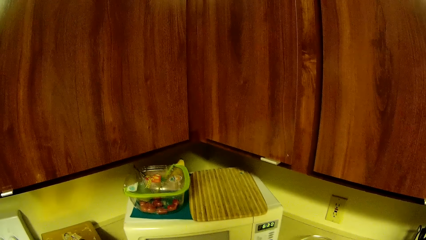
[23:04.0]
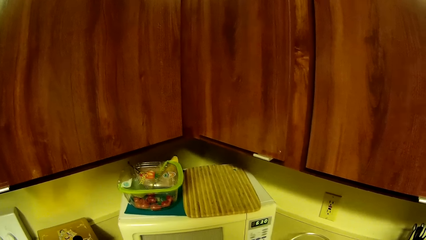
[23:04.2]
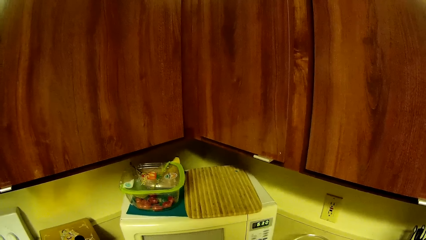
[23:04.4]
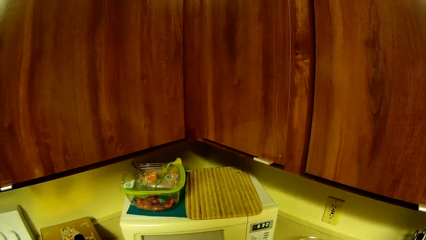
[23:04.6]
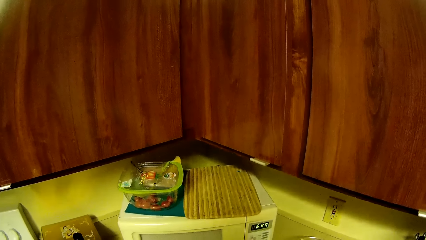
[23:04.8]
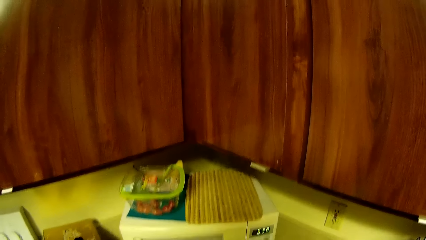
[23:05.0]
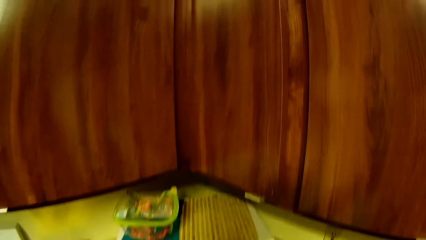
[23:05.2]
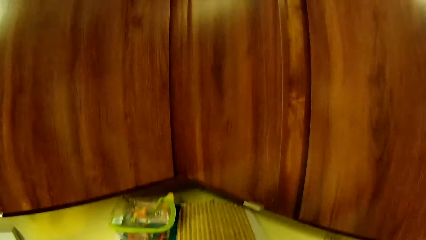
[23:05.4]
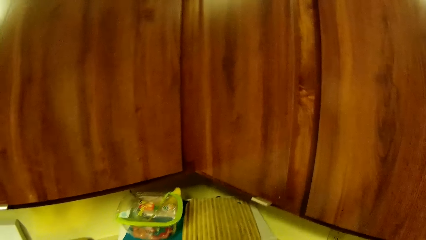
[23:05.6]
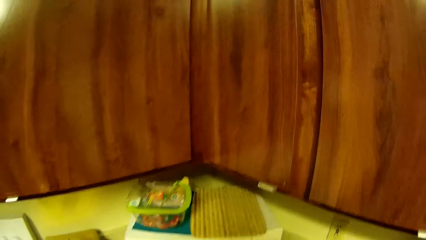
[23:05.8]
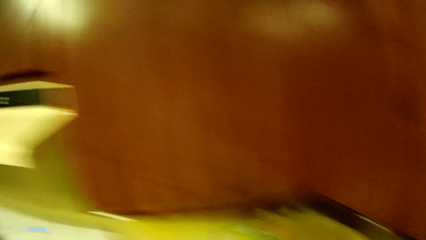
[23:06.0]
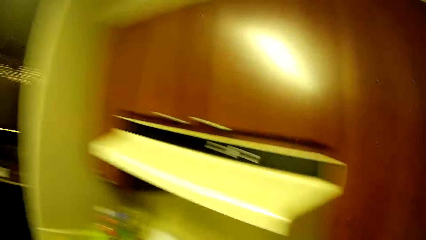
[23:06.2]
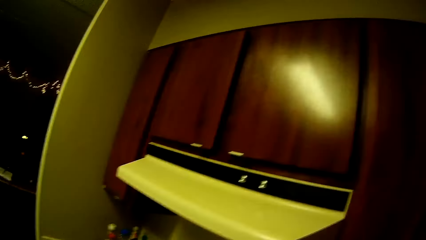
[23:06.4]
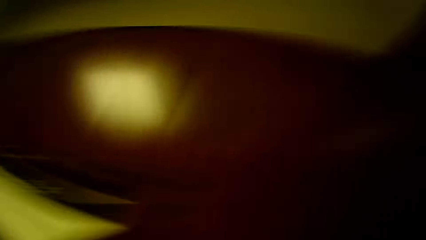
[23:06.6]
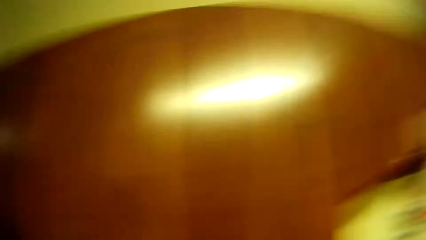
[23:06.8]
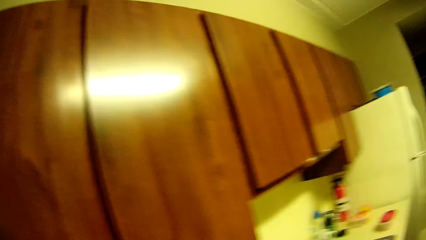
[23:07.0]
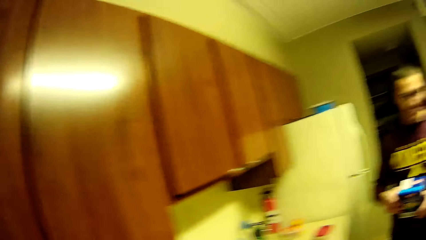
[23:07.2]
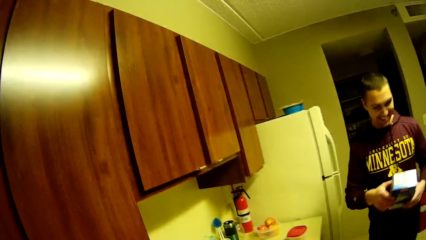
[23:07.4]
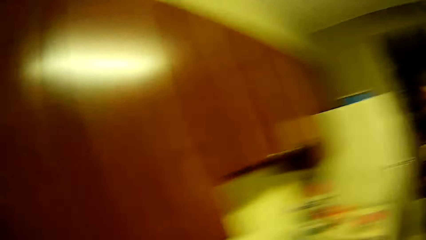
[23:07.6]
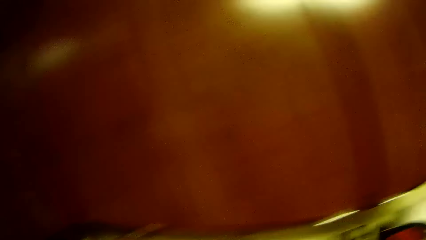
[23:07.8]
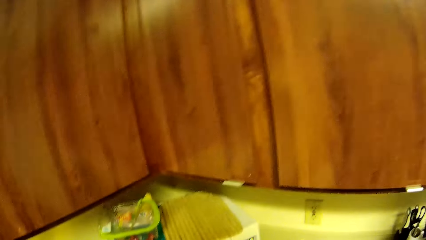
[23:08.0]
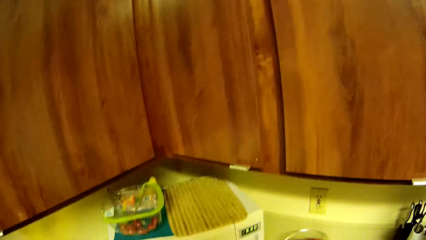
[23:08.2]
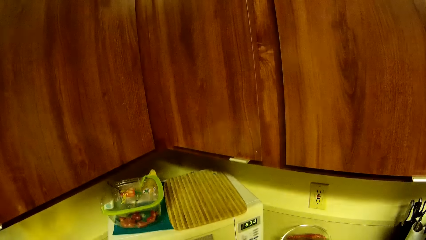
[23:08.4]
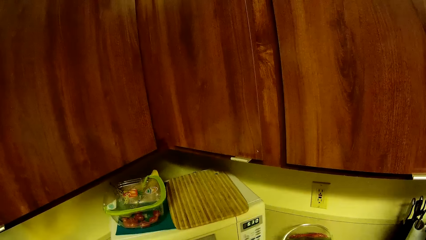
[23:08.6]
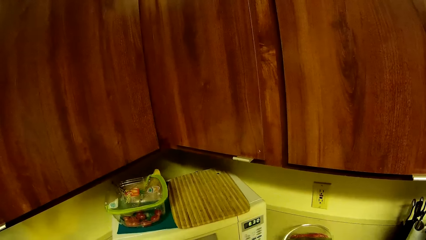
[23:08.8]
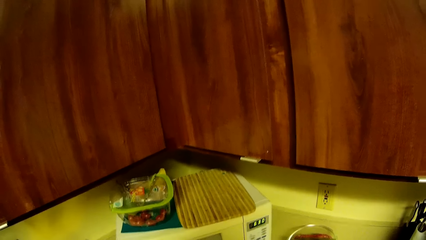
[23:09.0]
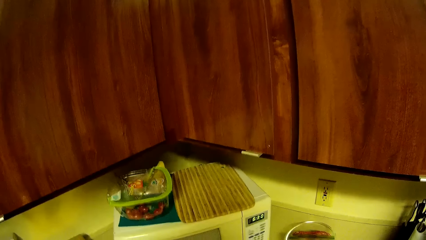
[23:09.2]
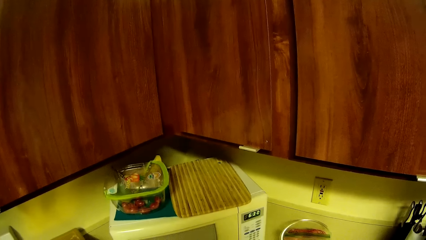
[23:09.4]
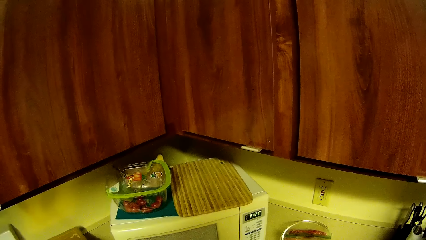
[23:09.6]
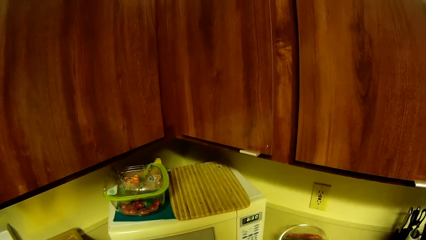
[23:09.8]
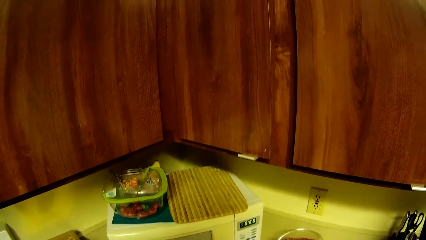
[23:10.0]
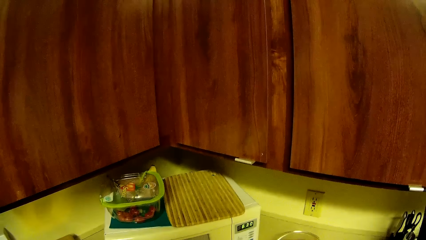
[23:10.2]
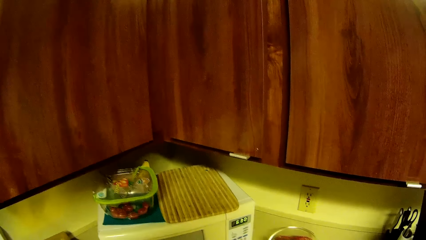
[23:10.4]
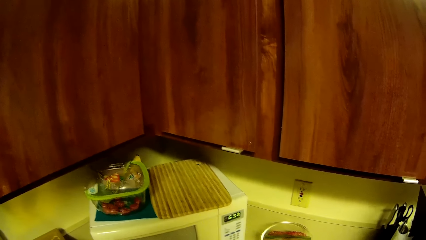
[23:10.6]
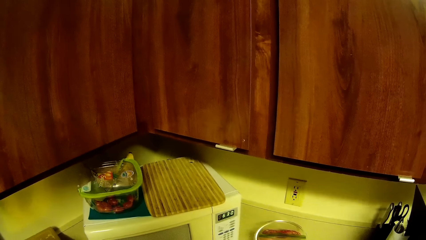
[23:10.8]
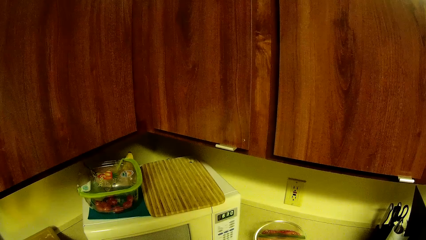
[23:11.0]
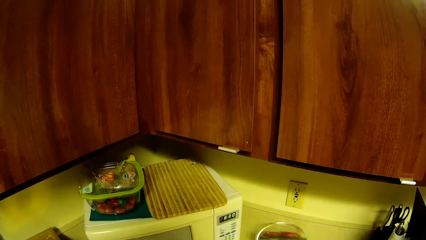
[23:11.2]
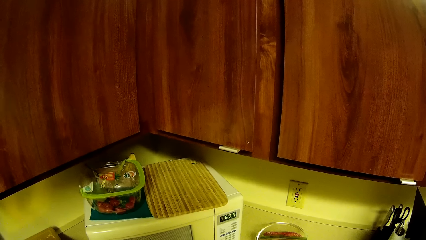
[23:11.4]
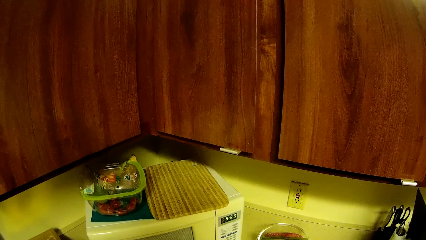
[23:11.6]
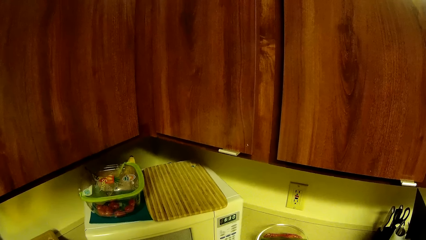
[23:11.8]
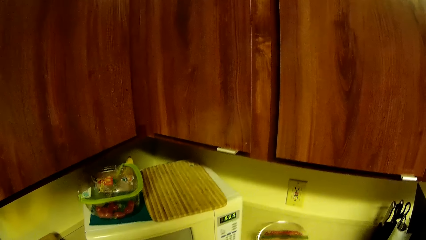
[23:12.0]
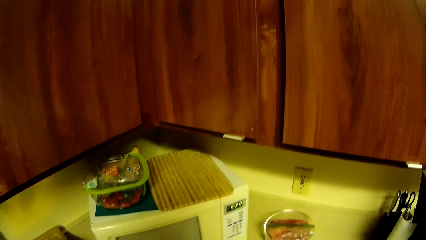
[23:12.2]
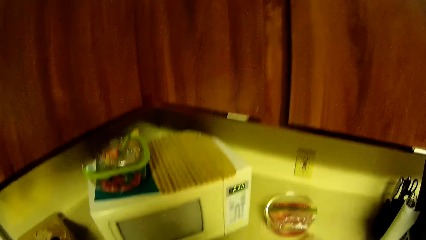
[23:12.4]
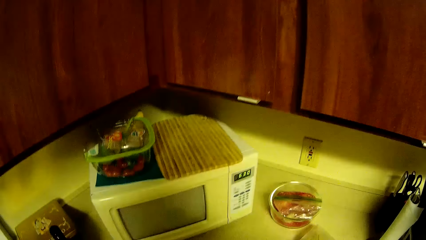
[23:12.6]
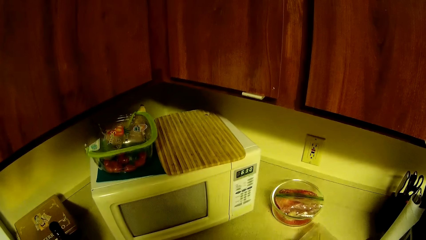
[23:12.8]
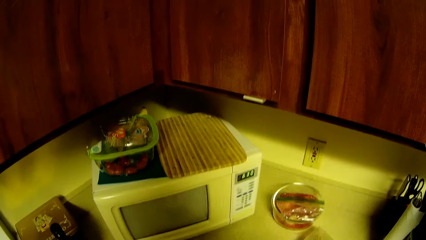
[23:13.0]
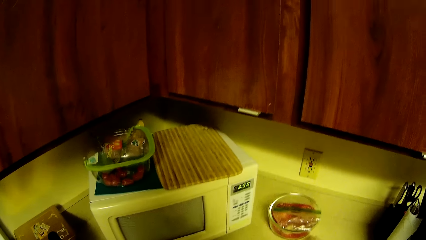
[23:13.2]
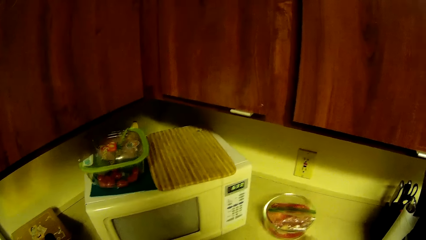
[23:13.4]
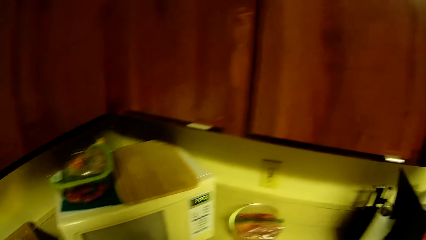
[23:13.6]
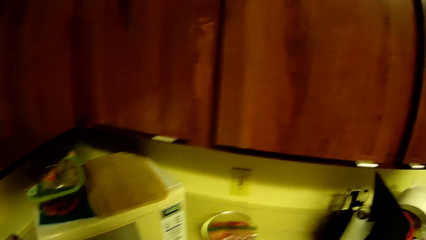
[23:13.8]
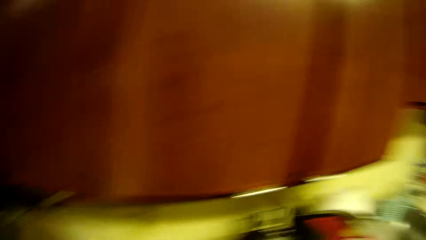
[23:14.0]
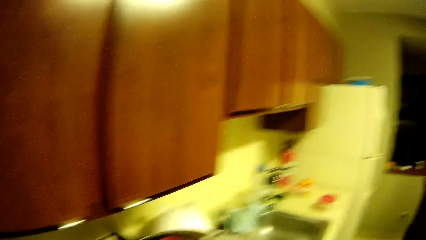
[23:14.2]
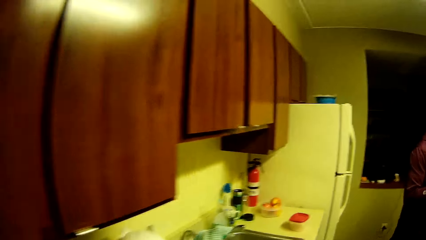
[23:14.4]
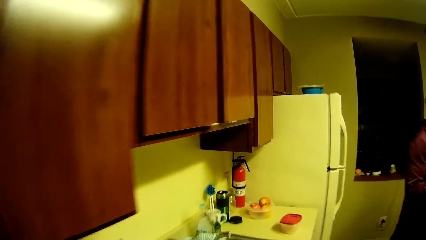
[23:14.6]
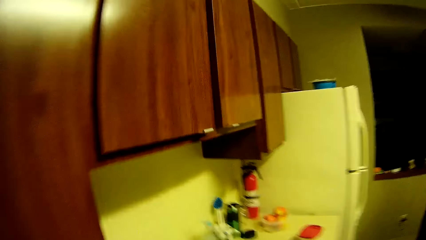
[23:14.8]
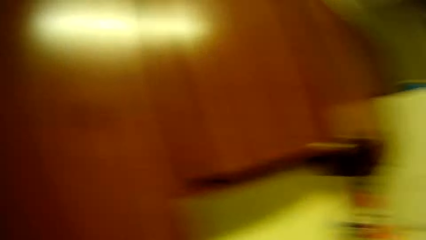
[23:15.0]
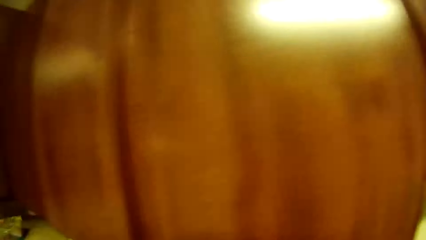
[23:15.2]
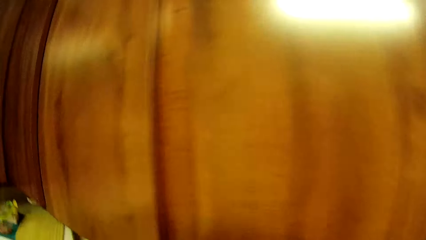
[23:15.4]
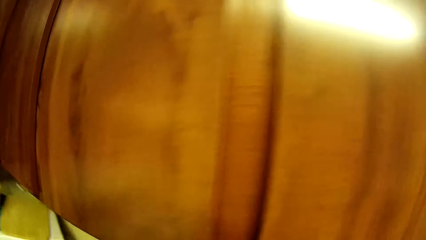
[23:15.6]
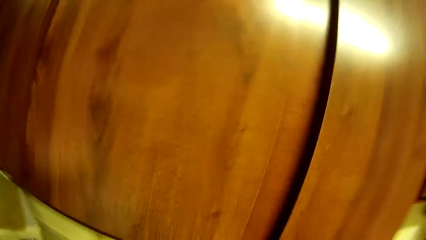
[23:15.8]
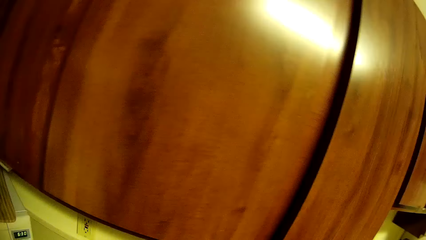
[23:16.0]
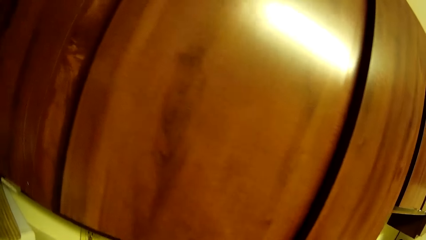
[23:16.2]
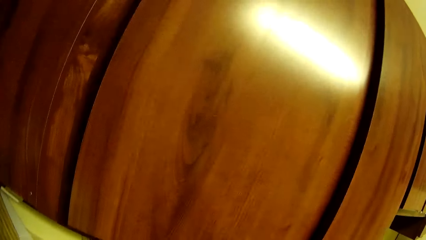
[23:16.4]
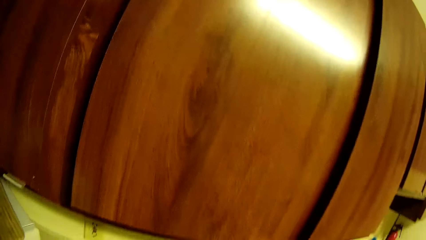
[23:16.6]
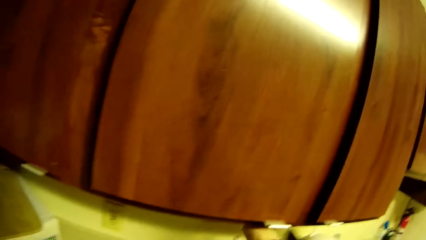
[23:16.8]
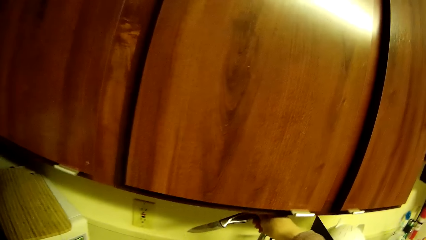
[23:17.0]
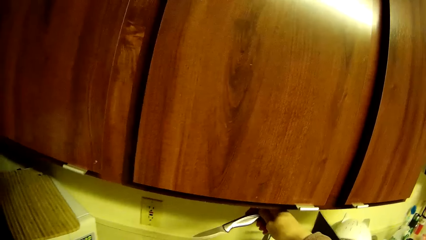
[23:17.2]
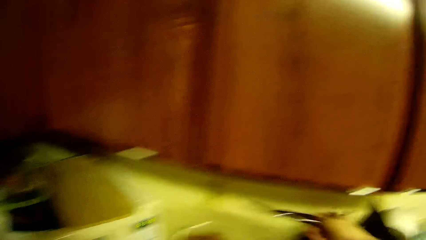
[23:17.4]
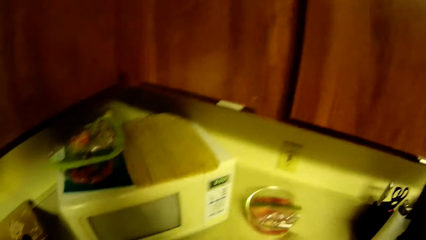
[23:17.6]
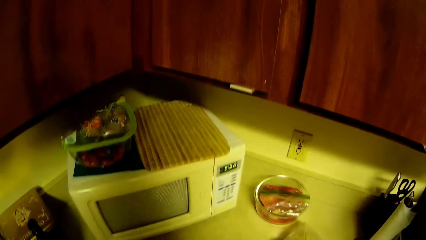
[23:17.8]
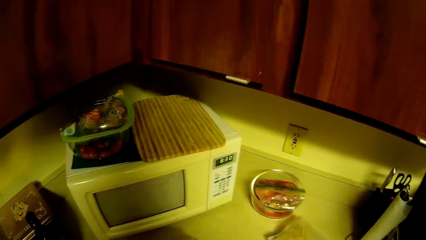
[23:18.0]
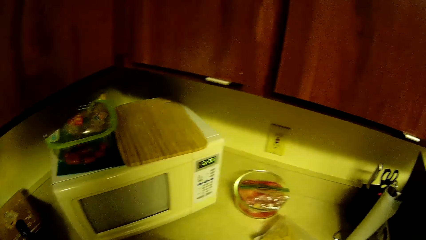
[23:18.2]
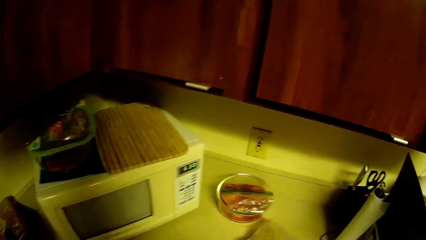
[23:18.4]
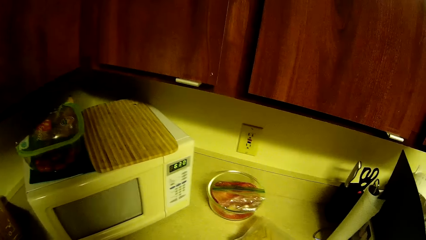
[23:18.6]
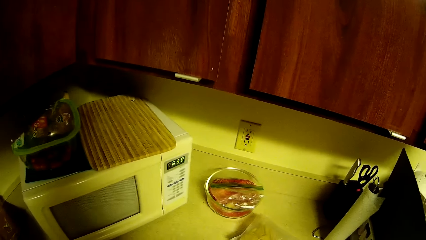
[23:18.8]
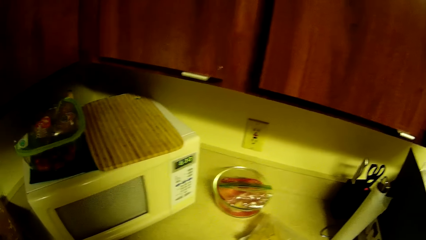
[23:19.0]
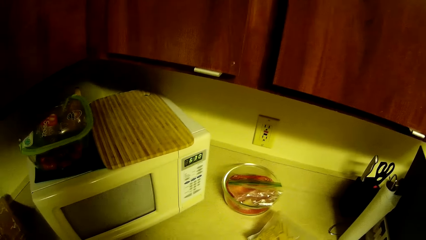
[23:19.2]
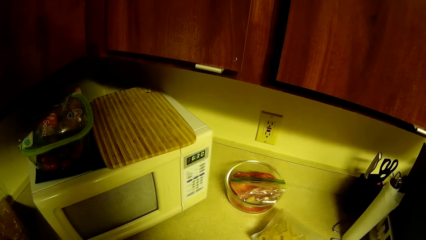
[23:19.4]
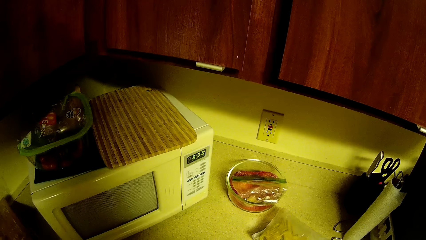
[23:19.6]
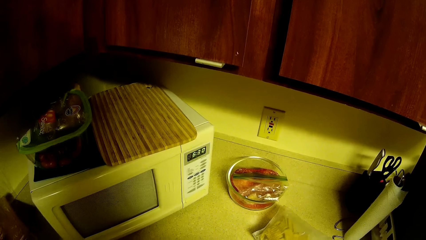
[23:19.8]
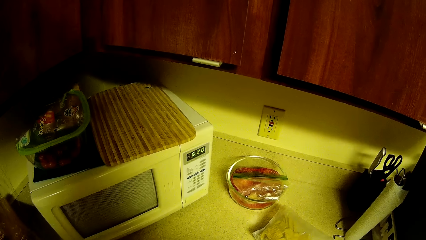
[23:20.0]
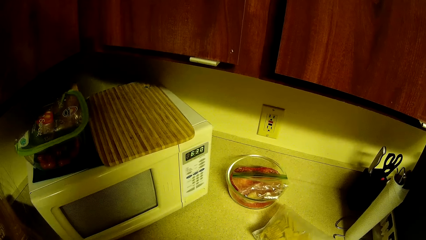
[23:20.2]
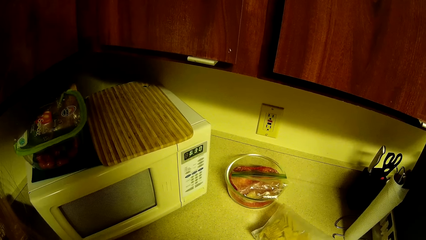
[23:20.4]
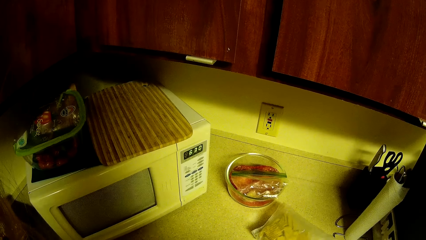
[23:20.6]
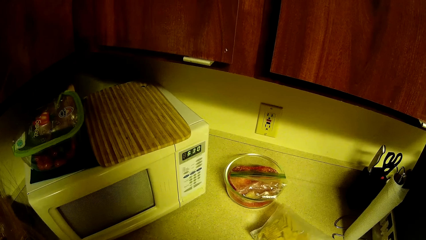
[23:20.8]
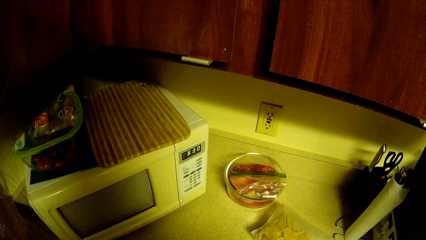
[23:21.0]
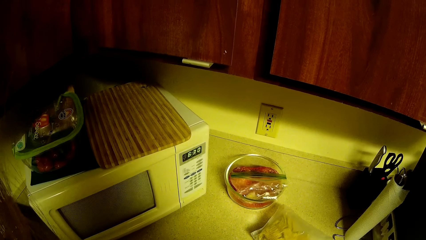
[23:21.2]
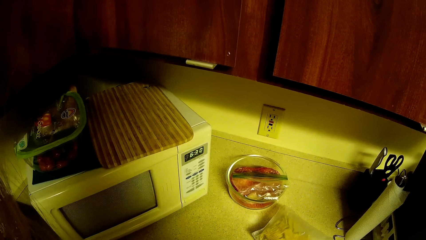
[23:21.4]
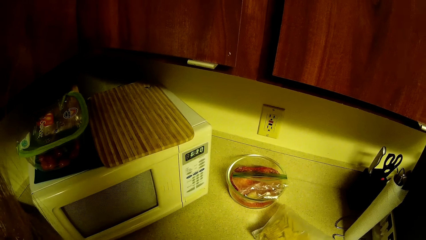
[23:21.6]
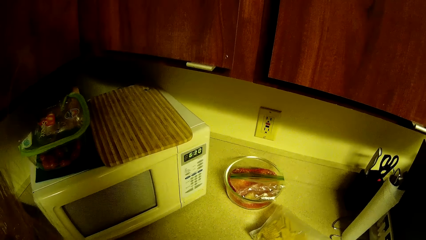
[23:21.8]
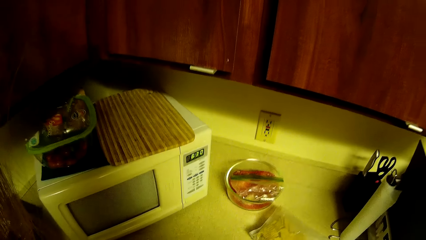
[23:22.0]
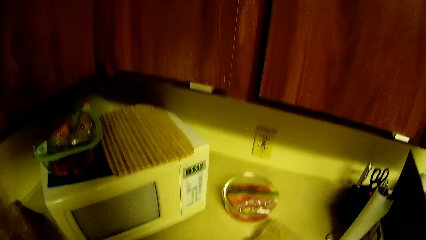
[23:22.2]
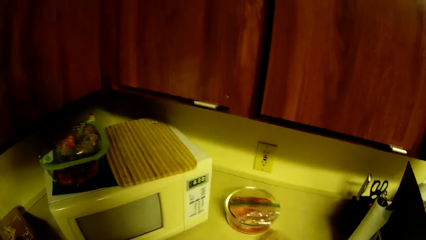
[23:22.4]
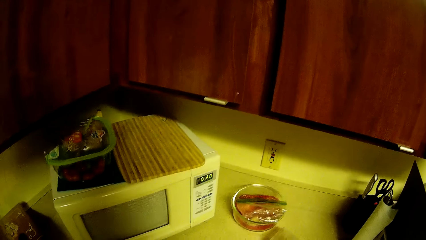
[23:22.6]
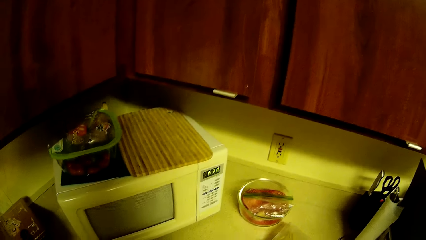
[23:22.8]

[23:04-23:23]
The camera wearer turns around. A man holds a pack of food with both hands. The camera wearer stares at the microwave. She moves around the kitchen. She picks up a knife from the cutlery holder with her right hand.
